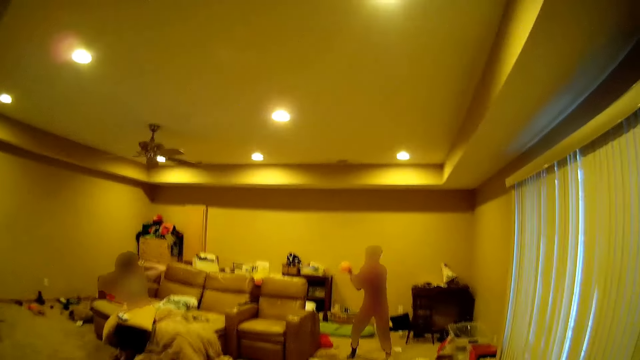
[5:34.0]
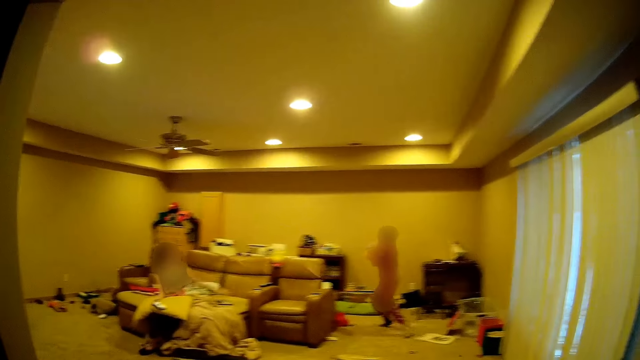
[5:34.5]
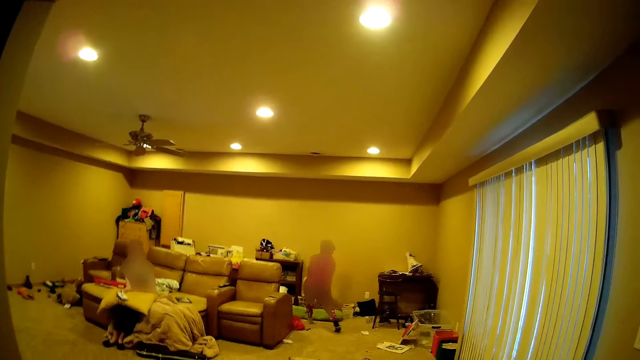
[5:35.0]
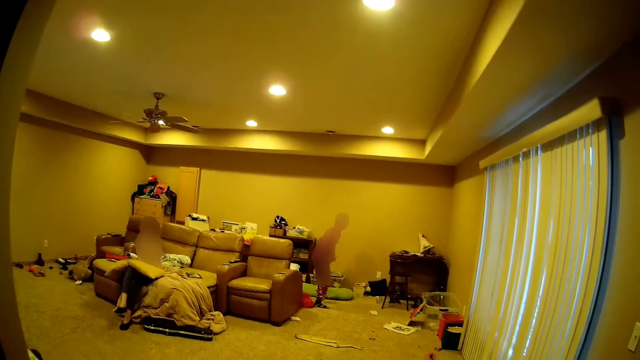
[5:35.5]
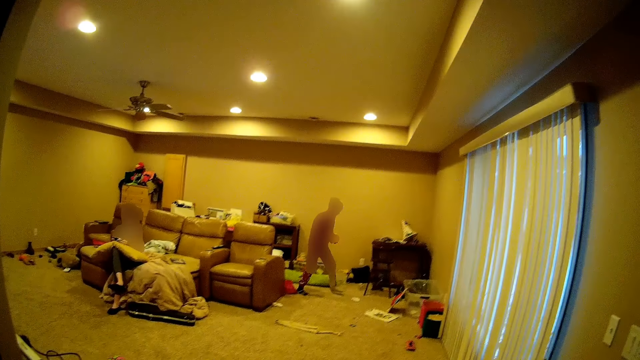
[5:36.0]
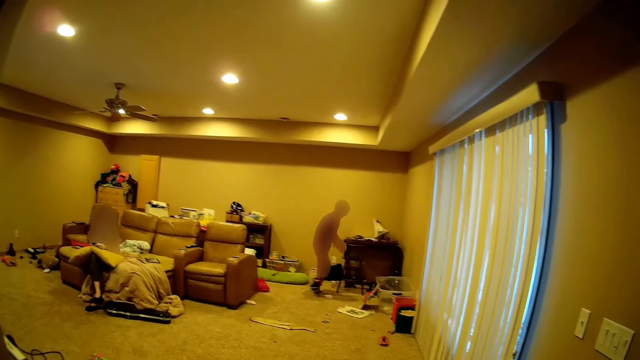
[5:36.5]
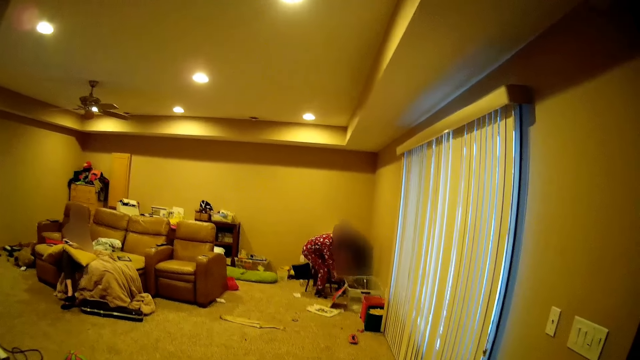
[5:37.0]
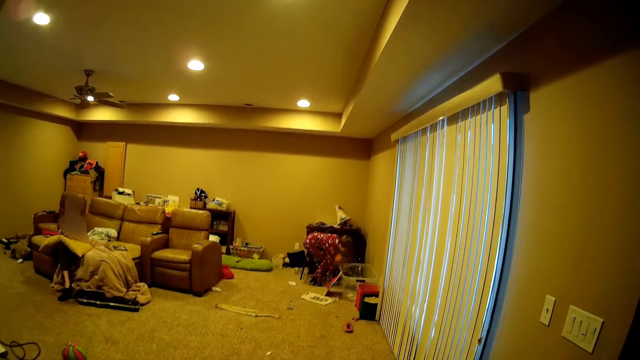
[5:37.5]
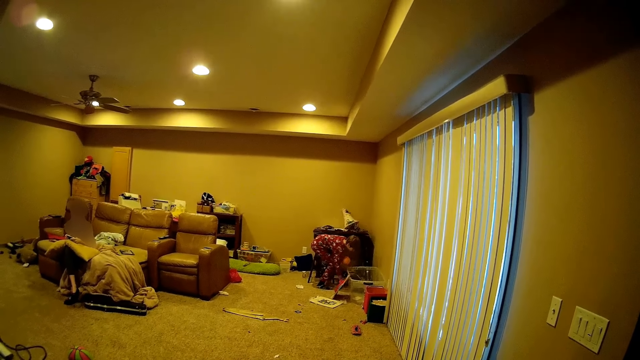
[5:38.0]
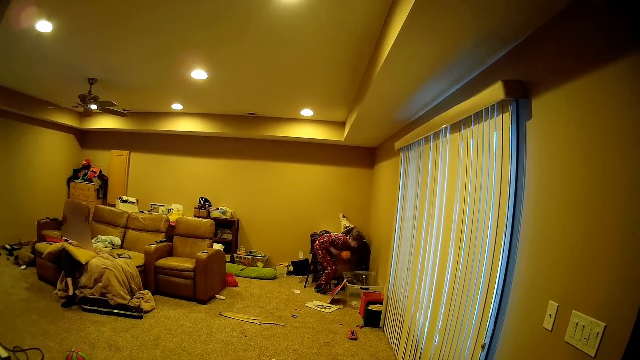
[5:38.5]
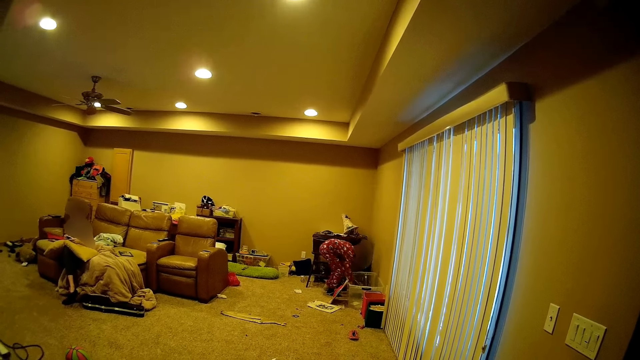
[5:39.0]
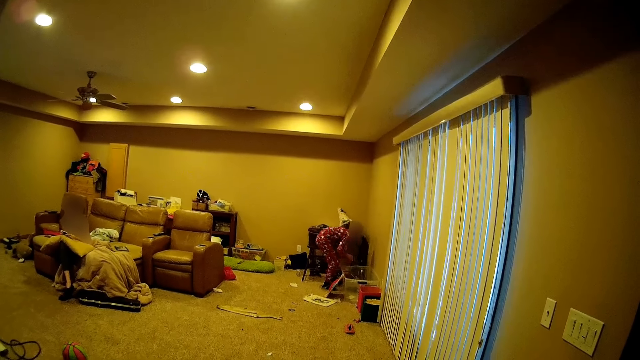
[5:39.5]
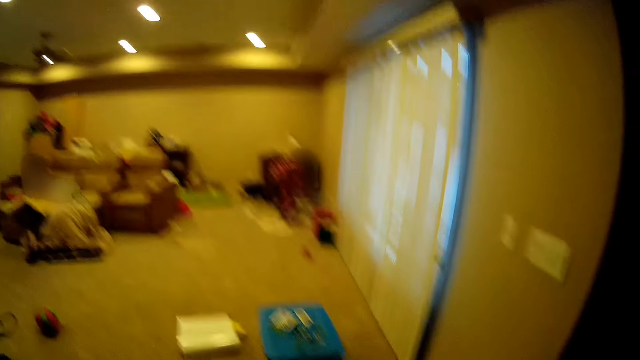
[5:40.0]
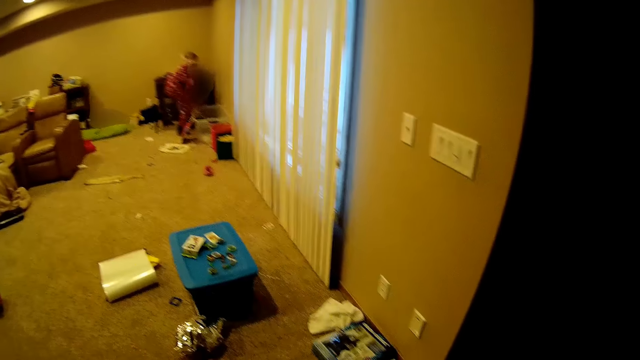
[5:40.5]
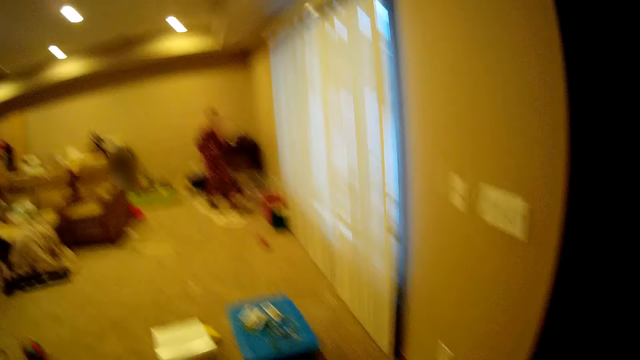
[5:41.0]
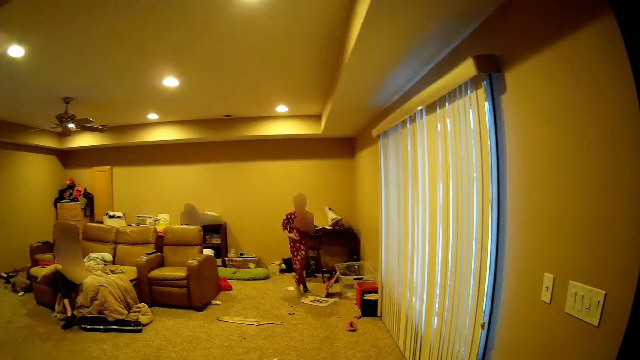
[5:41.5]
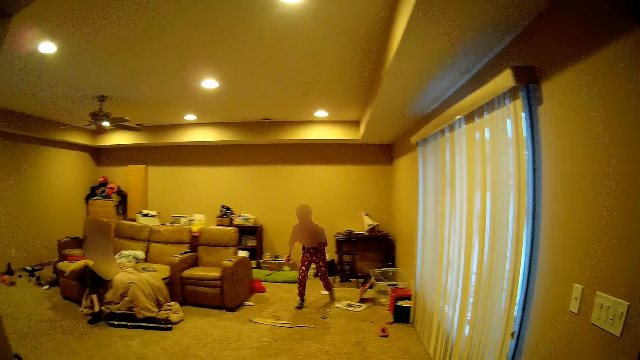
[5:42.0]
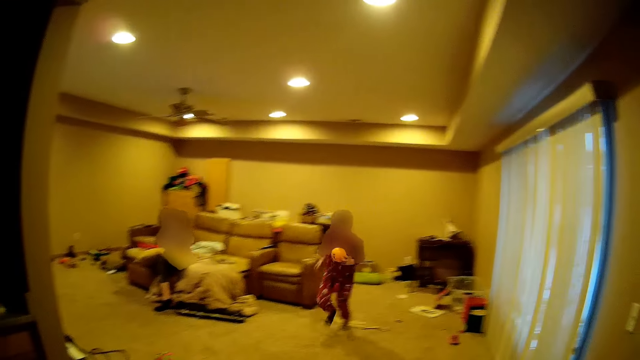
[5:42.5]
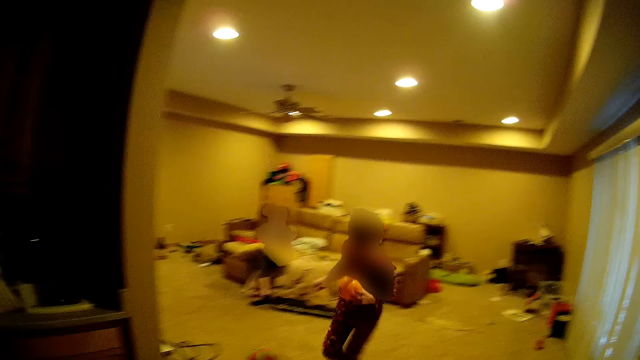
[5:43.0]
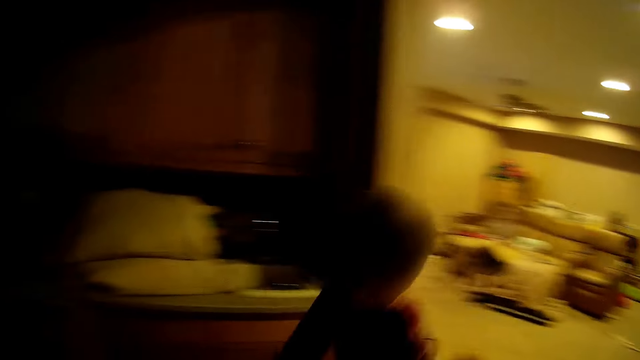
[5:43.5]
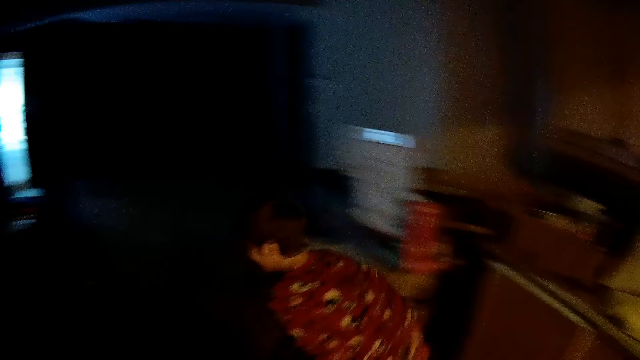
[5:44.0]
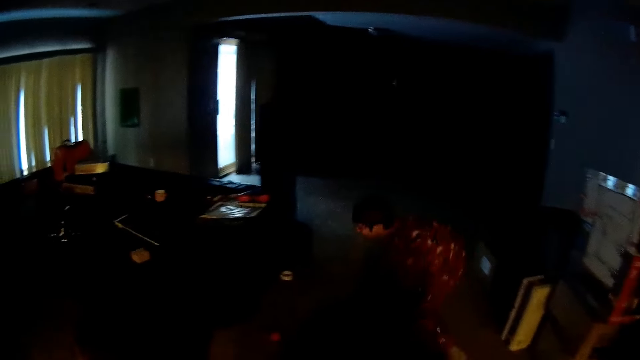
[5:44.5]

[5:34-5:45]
A person throws the ball to the camera wearer. Another person throws a doll to a third person. The third person picks up balls. The first person runs to the kitchen. The third person runs towards the camera wearer.

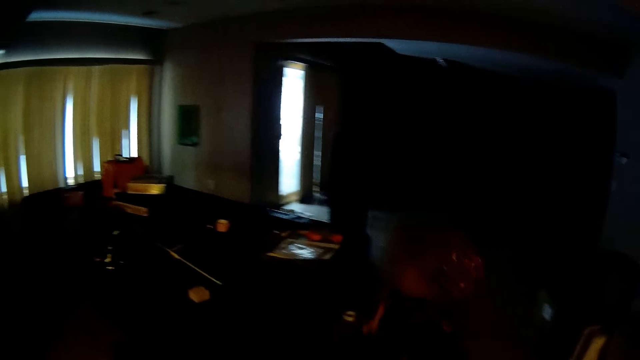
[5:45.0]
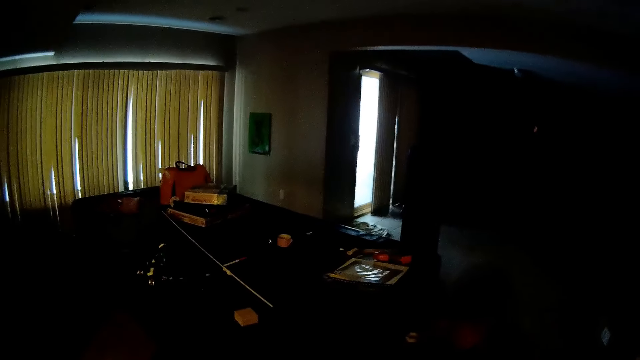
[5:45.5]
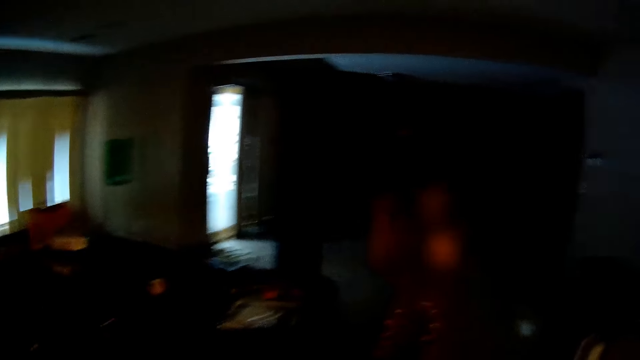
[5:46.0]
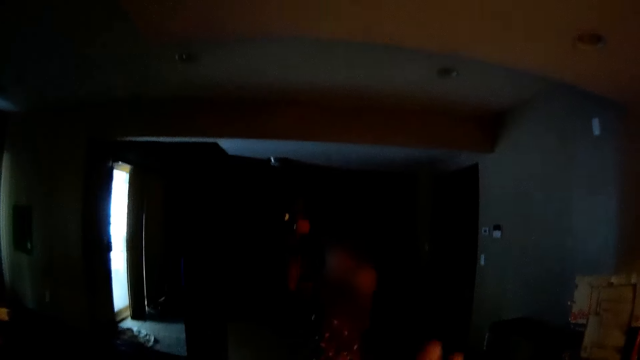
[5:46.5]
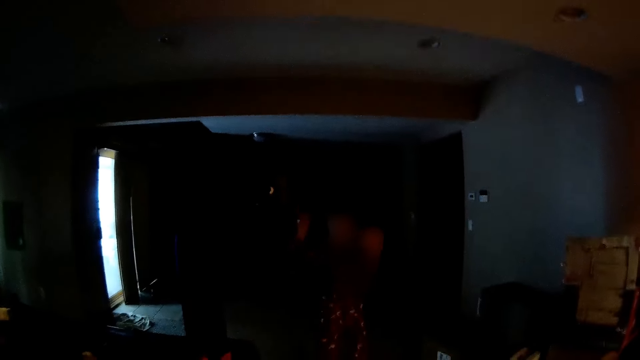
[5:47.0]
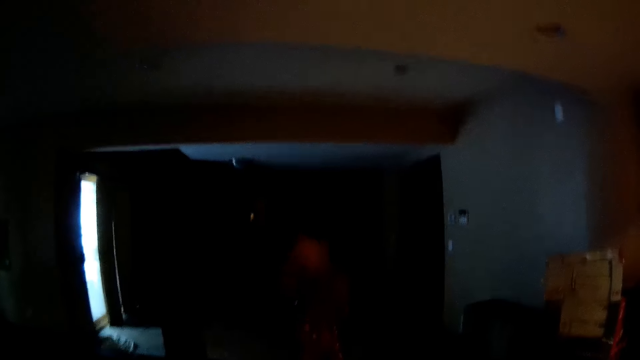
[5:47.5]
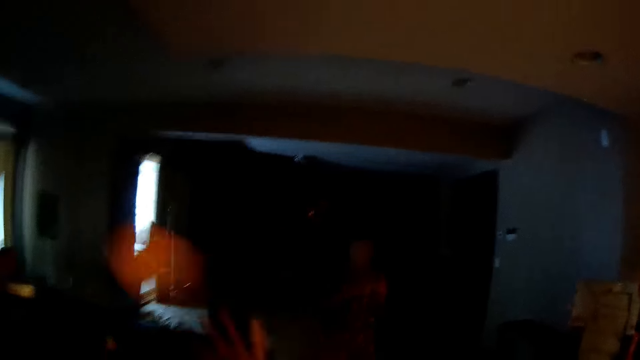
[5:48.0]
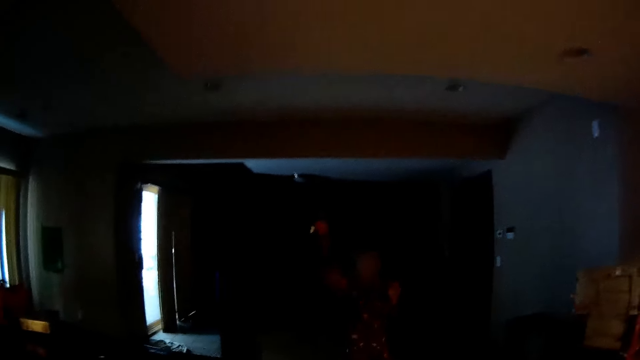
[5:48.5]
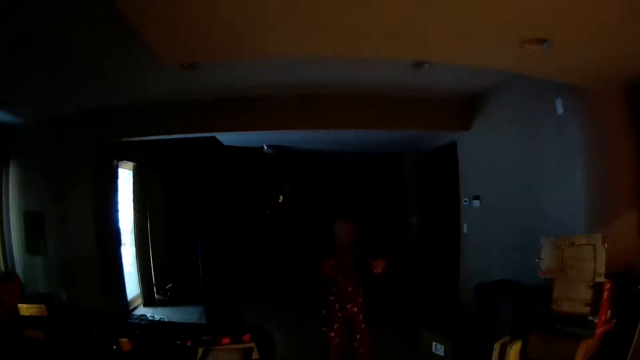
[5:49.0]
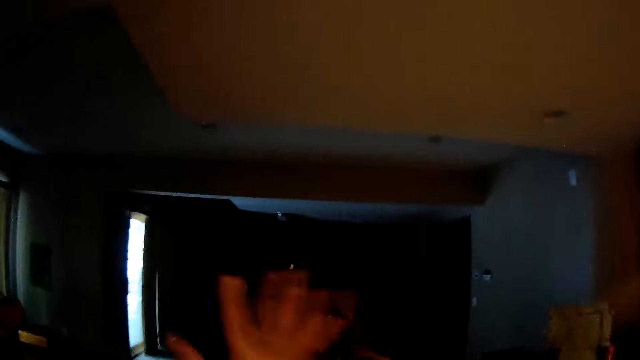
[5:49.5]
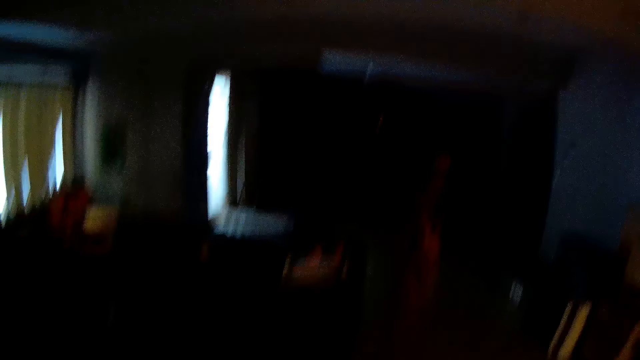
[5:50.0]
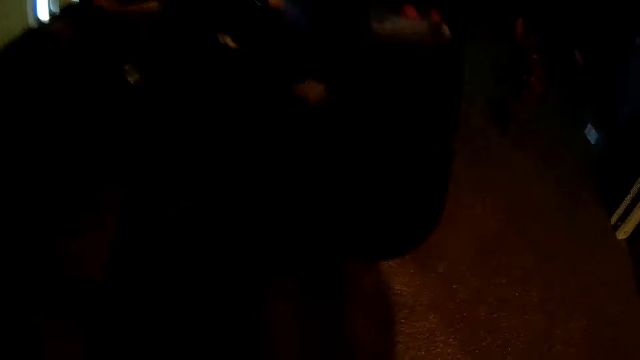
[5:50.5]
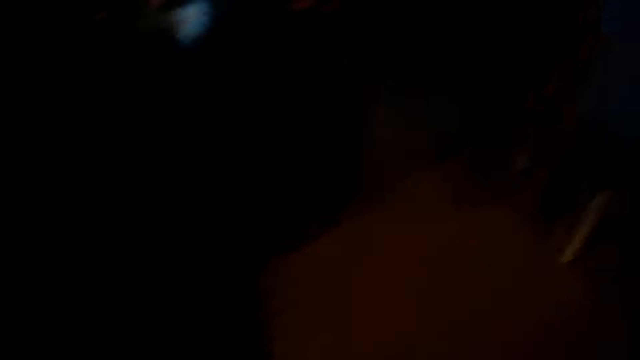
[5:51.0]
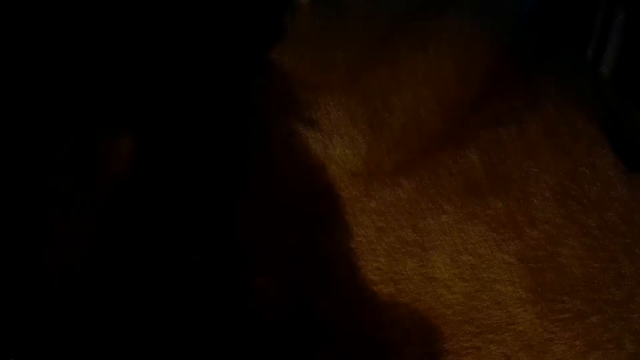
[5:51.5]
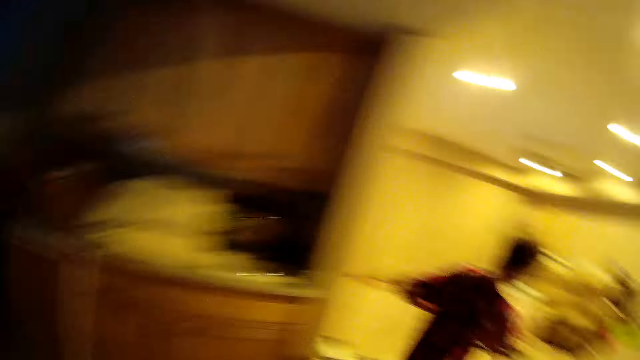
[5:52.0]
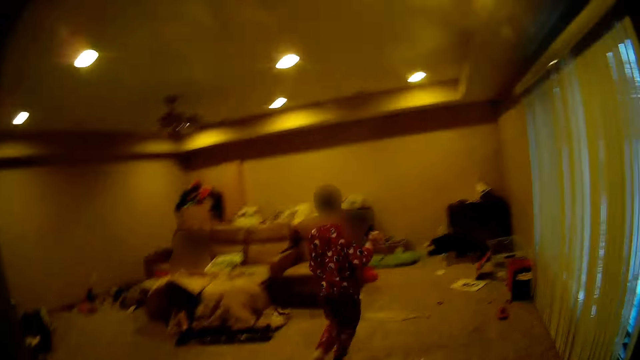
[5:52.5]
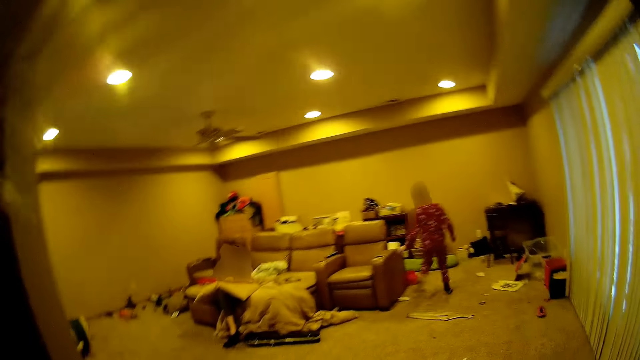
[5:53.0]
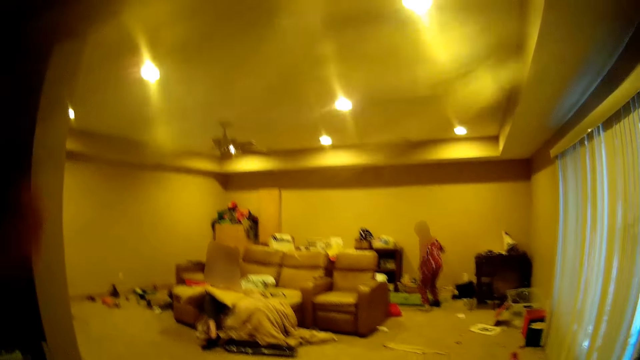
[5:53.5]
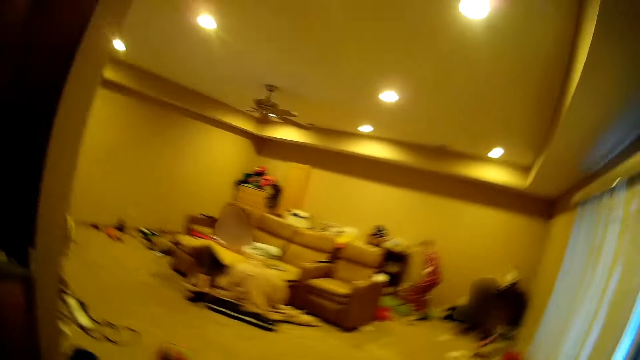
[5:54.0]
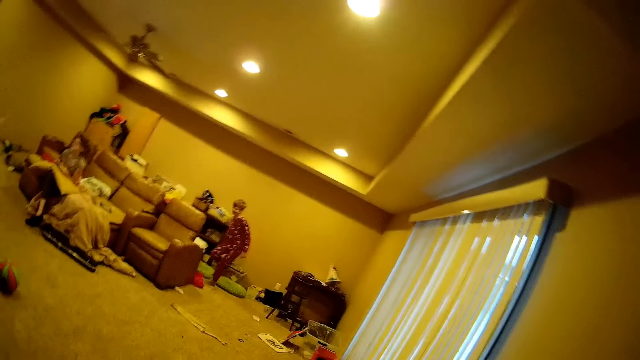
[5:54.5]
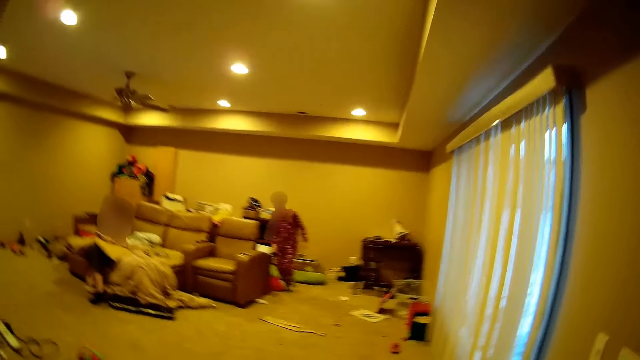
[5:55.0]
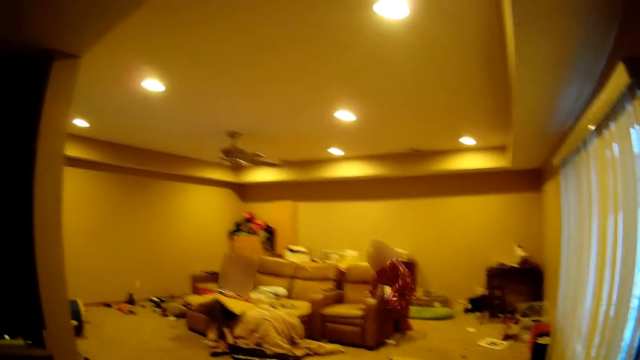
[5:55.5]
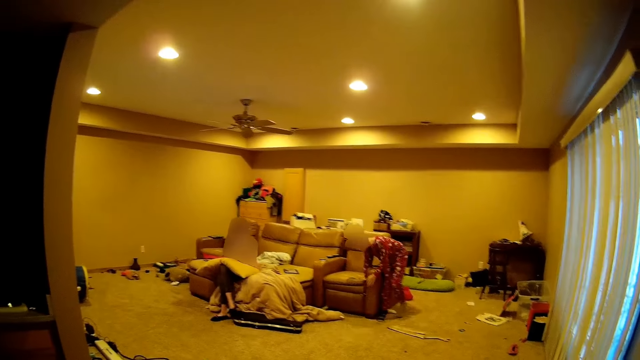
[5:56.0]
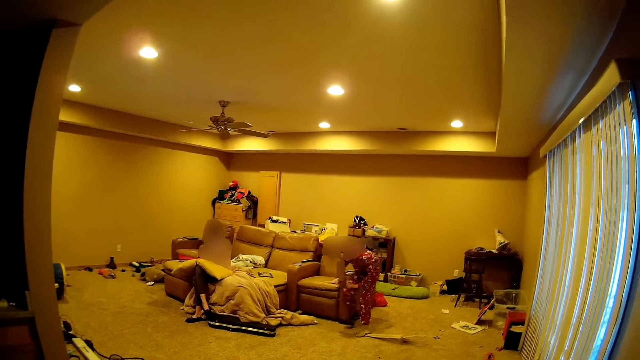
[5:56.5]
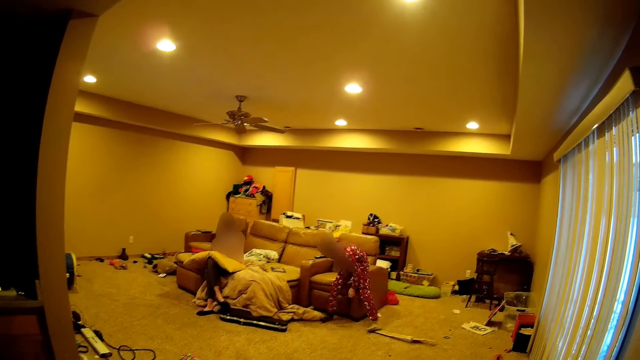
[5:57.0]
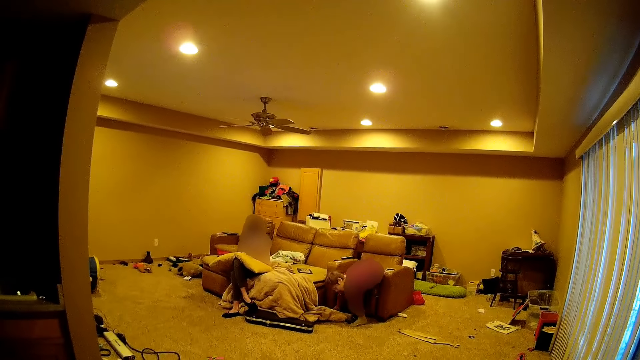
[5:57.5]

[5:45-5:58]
A person throws balls to the camera wearer. The person runs to the living room and sits on the couch.
